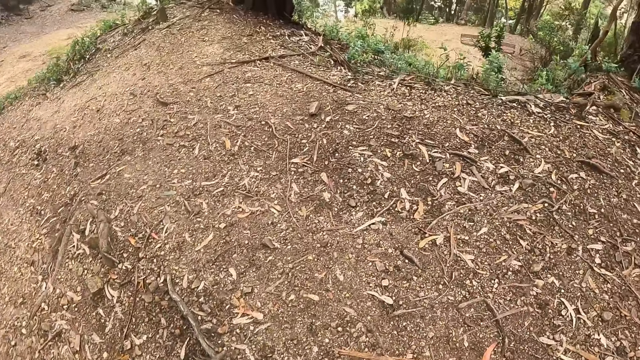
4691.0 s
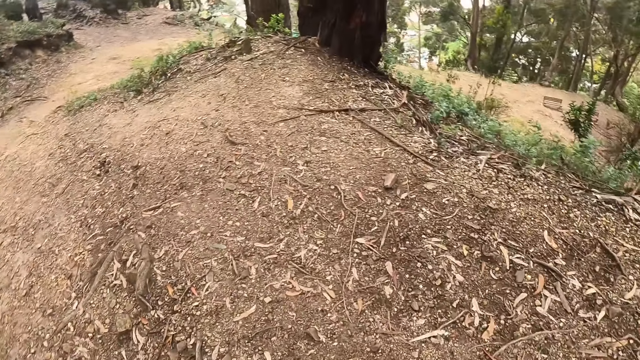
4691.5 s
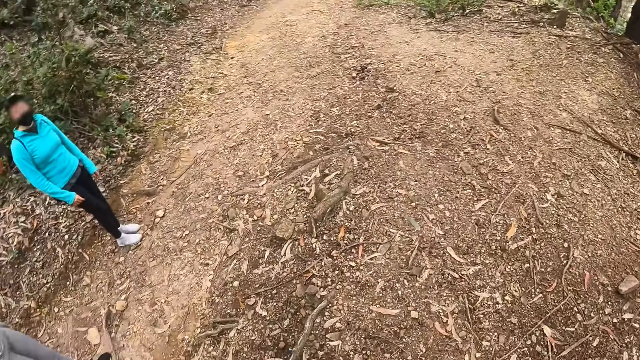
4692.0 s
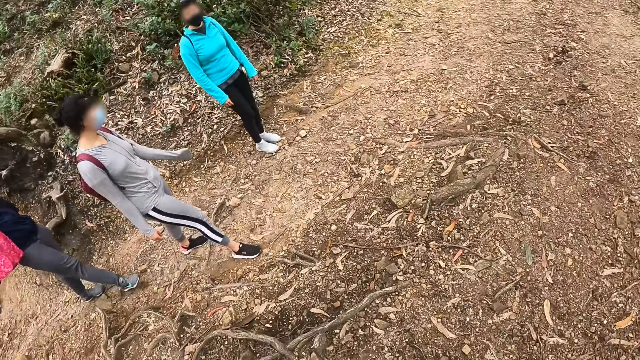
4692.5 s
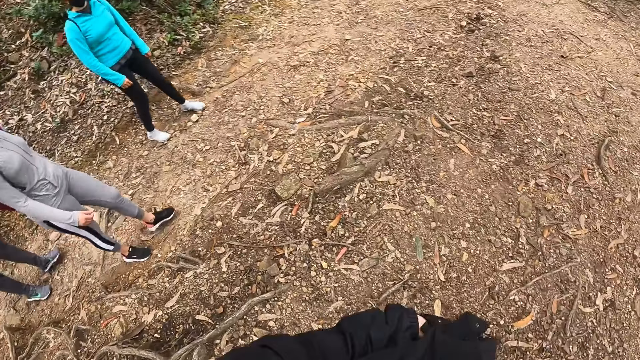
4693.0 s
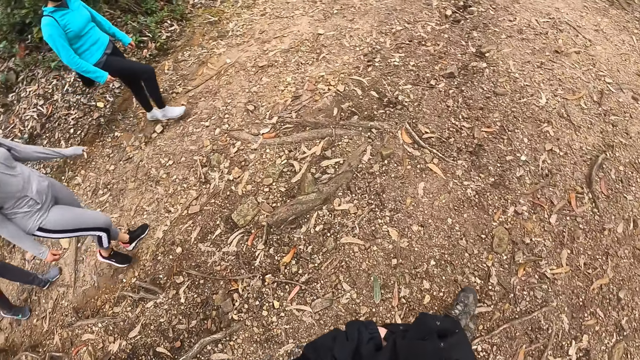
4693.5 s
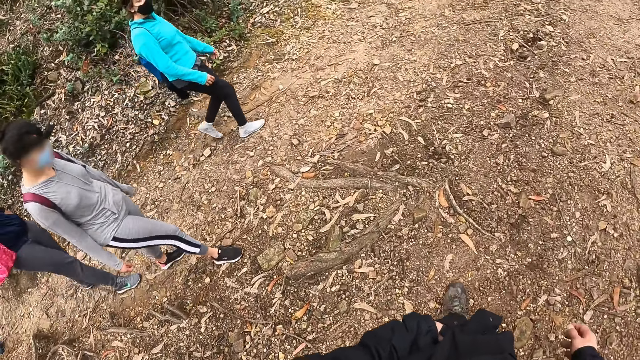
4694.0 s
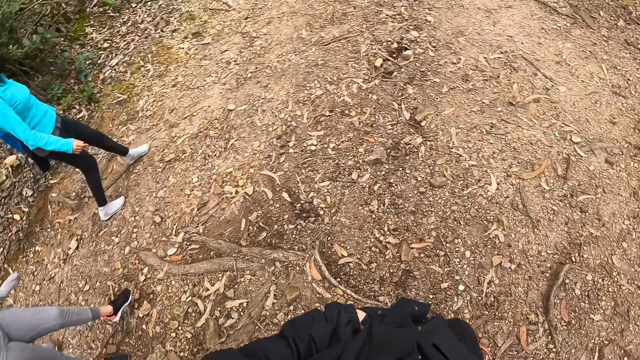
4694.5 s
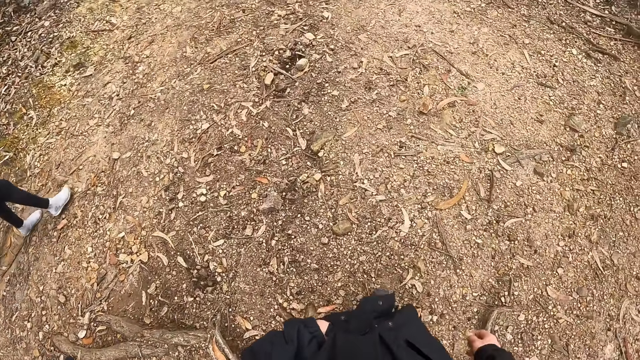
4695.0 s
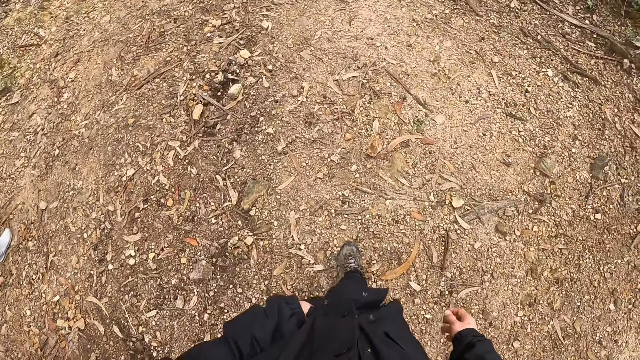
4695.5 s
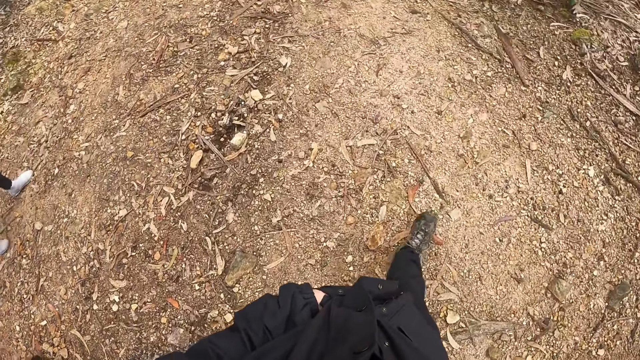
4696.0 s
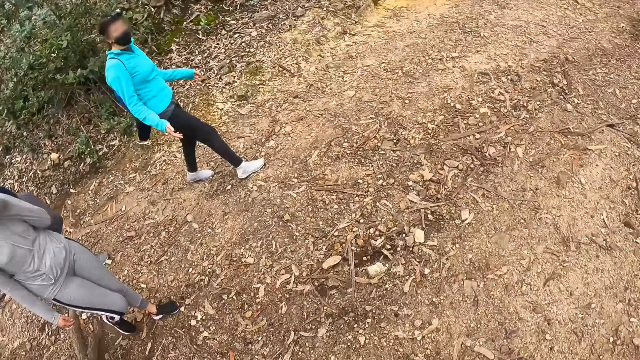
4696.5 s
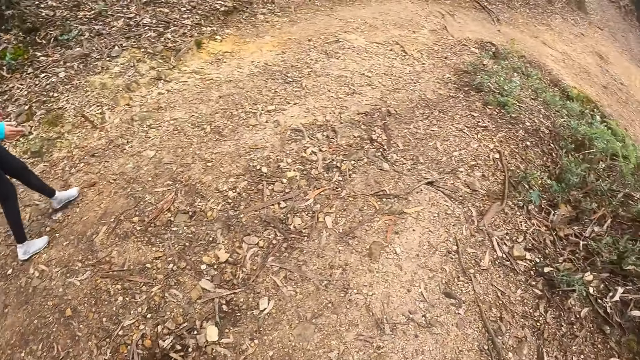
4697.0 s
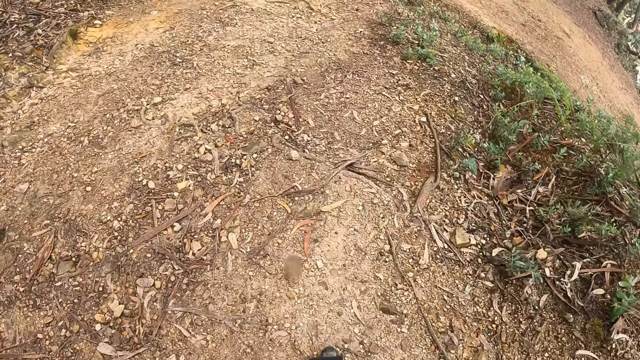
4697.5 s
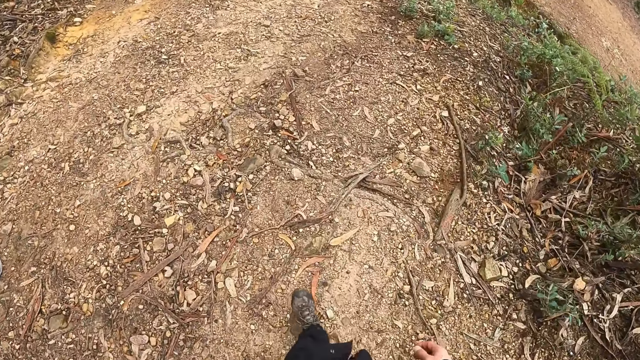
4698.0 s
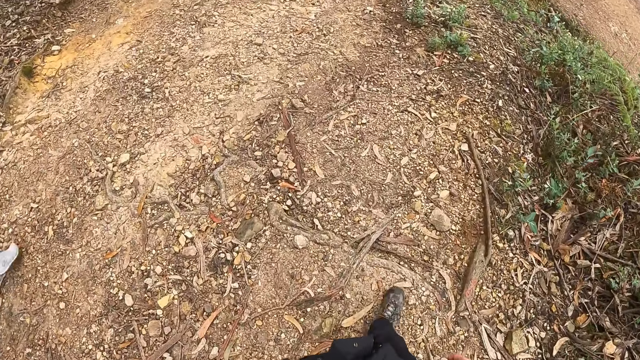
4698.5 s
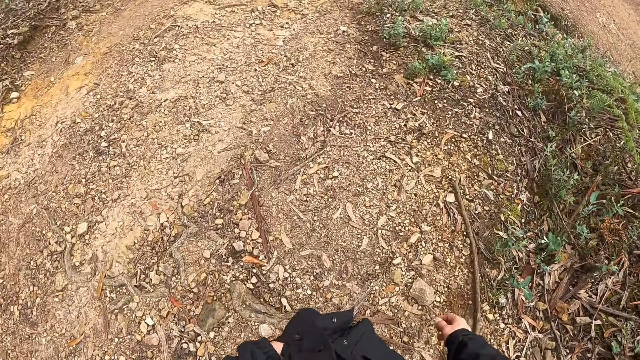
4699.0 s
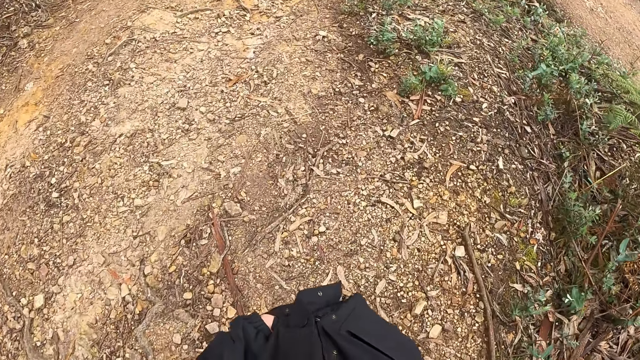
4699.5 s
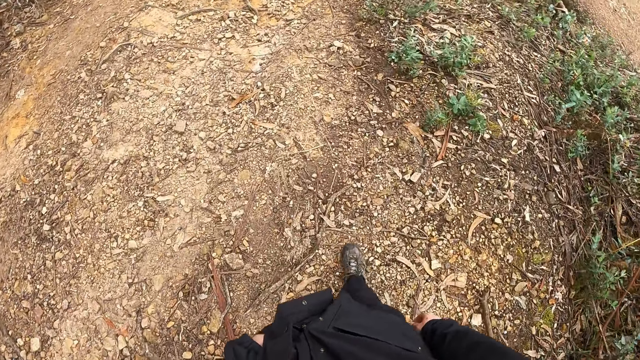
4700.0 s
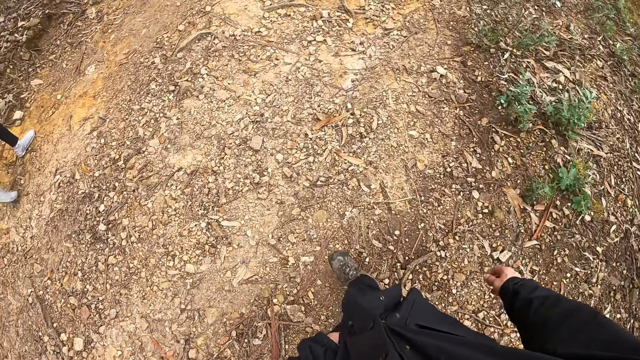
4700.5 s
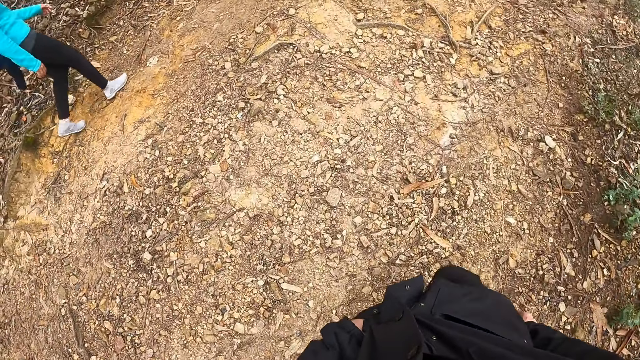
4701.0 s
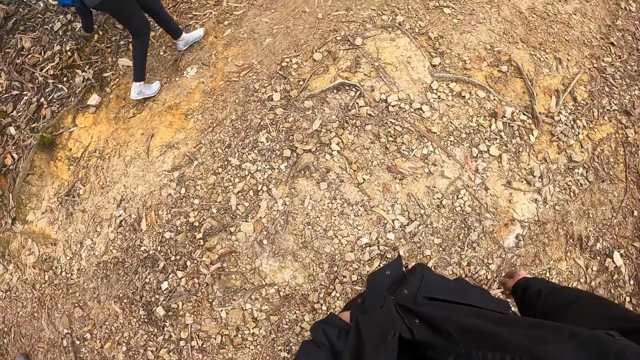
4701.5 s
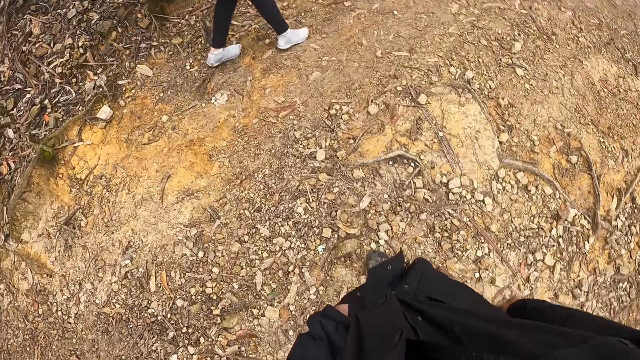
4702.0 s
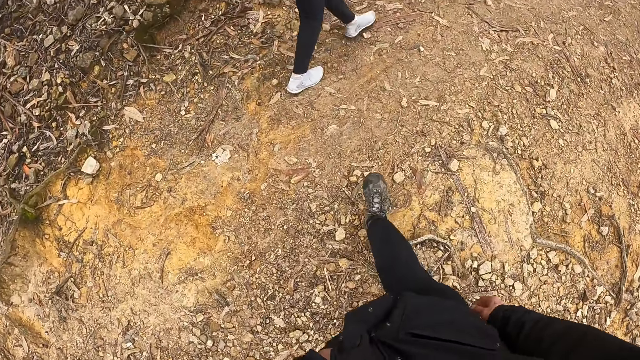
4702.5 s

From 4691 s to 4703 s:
The camera wearer looks around.

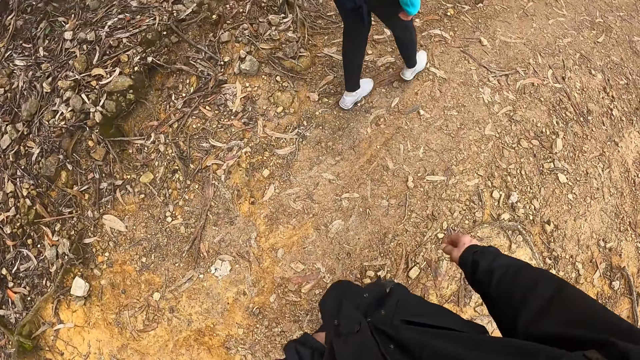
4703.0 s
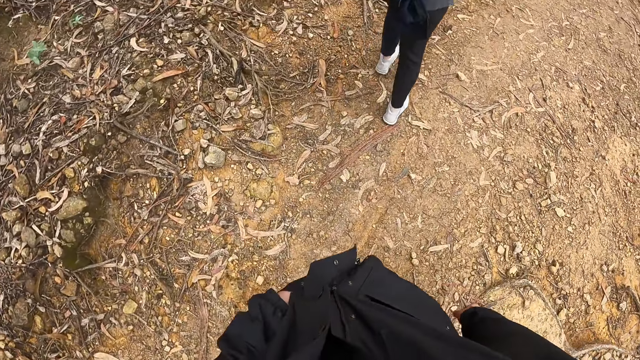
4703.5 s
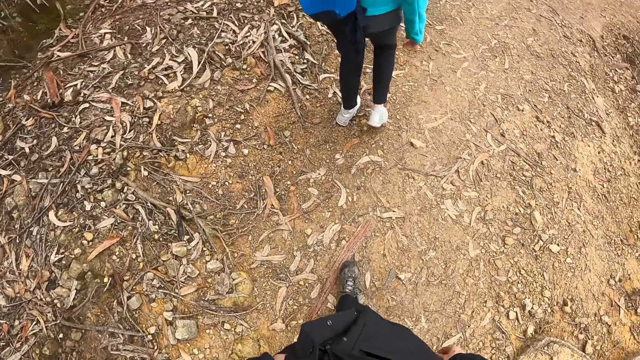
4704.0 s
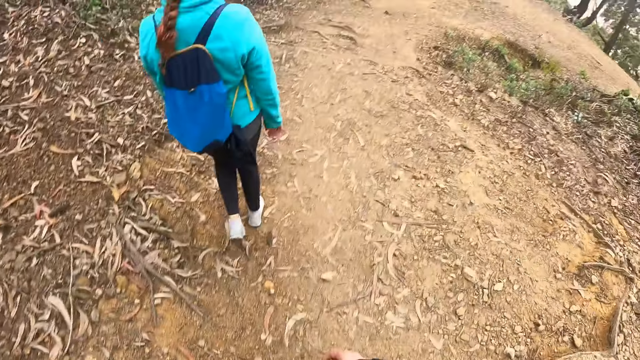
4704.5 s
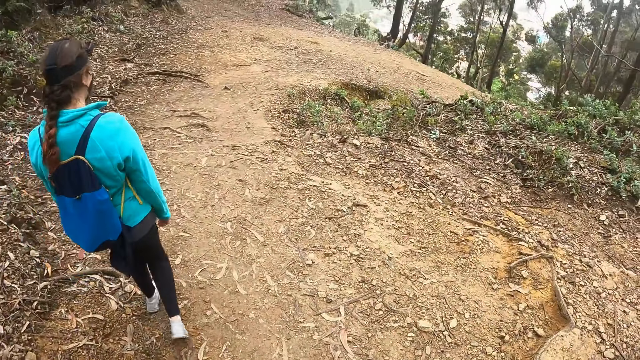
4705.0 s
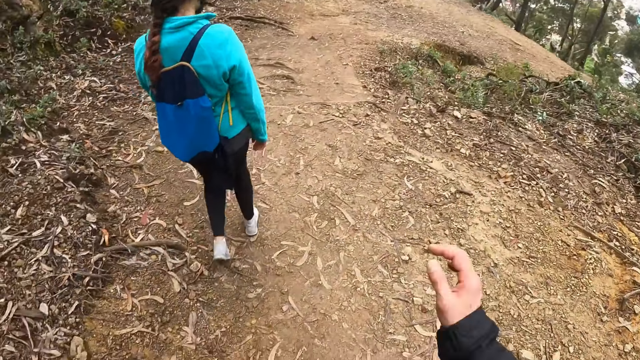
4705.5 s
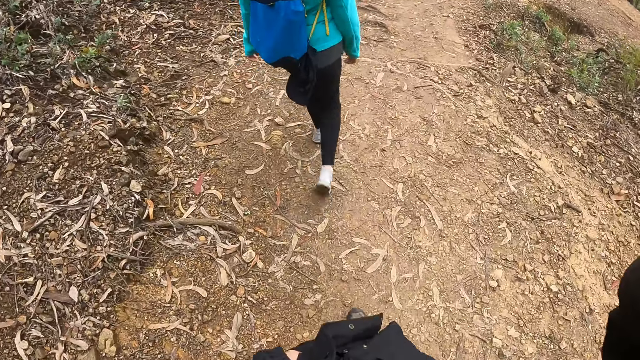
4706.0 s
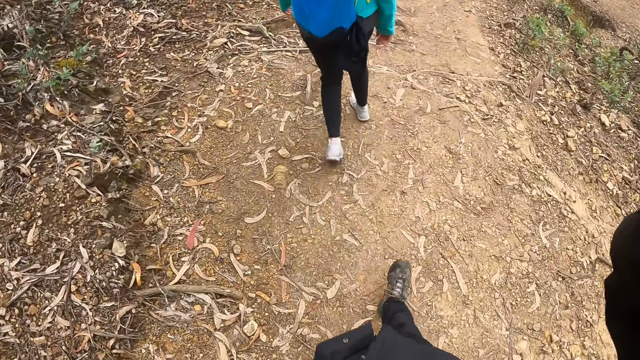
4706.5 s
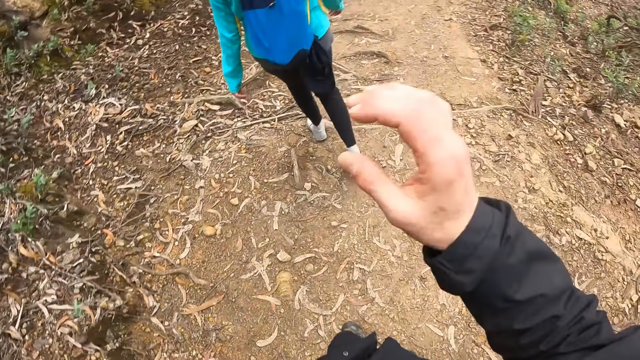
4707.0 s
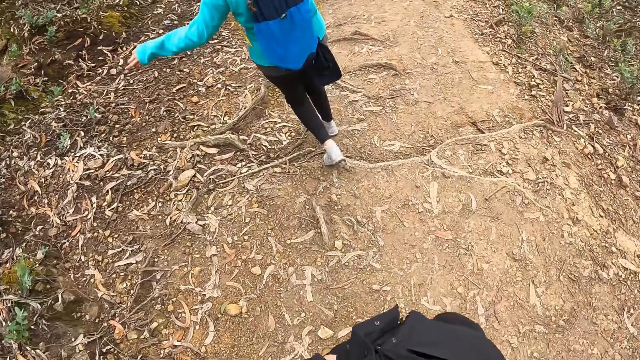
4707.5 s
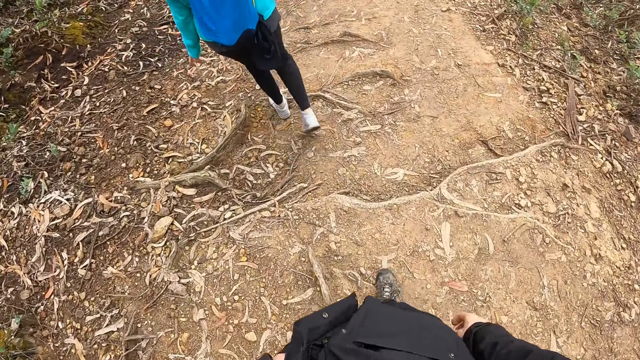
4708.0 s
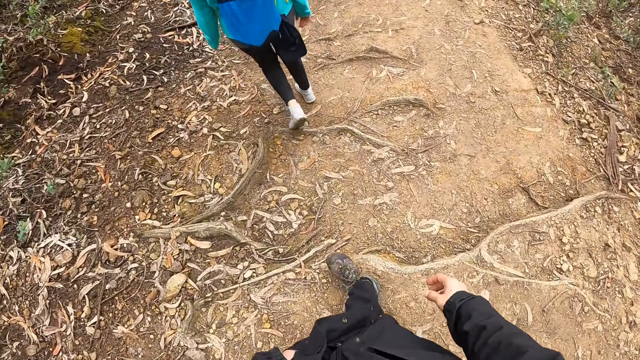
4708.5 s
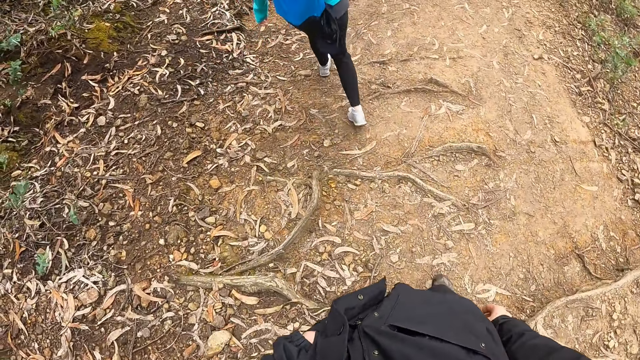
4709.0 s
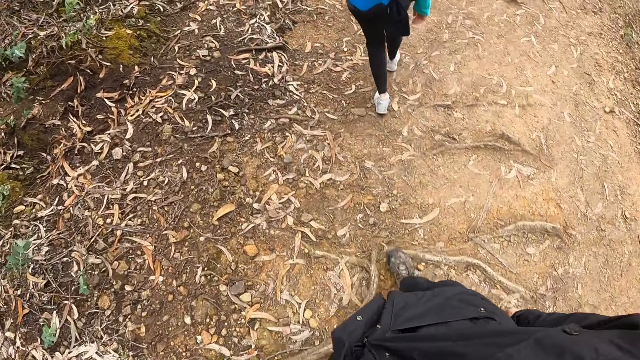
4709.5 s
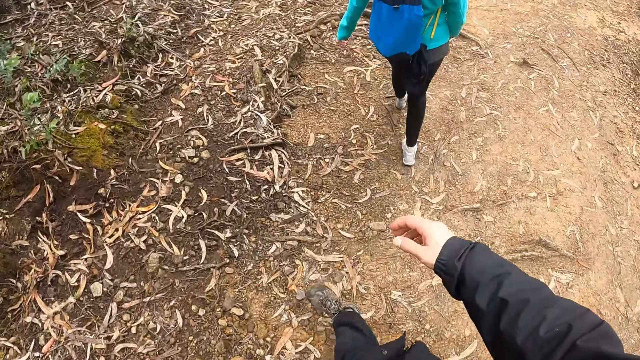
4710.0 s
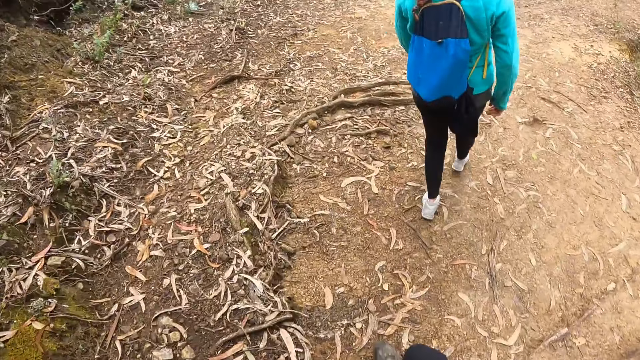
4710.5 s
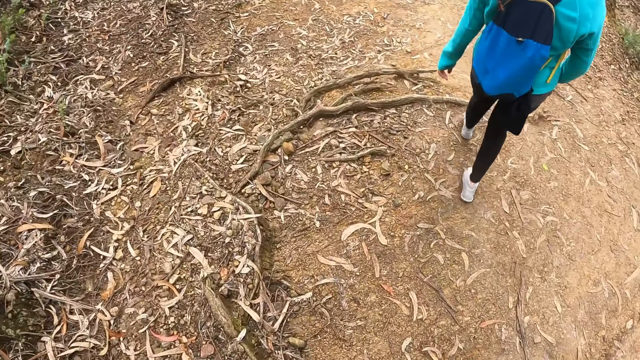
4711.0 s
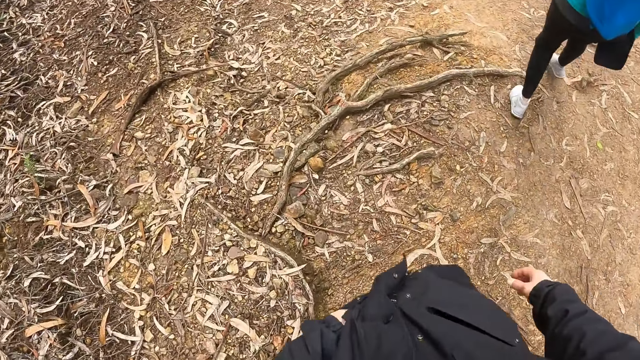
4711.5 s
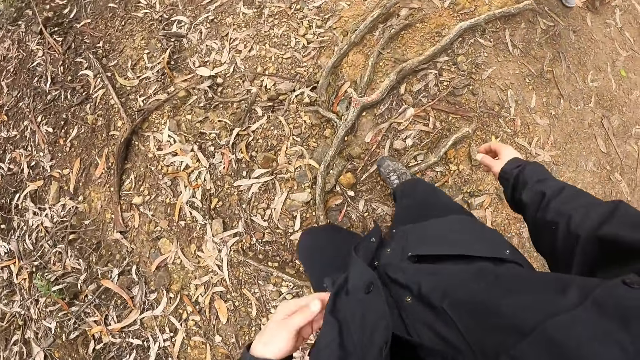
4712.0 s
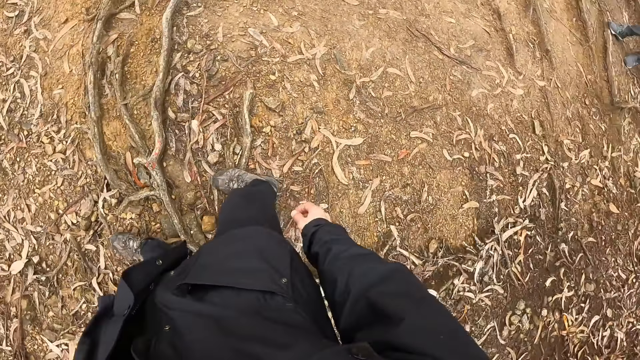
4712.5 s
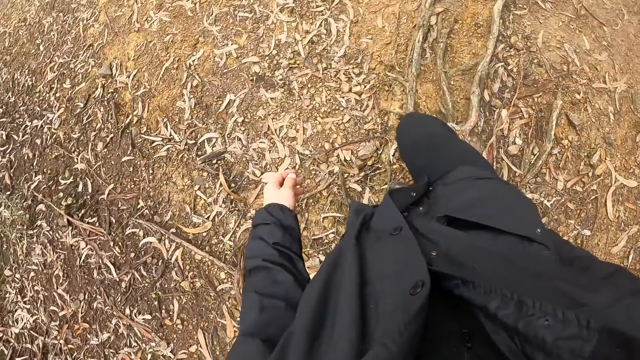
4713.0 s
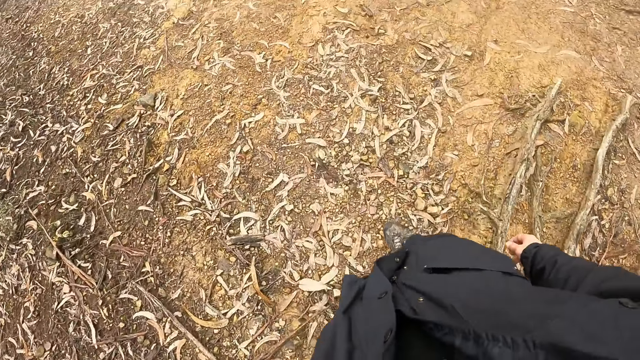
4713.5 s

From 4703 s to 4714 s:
The camera wearer adjusts a camera on her head with her right hand. She raises her hand. She removes her left hand from a pocket in the jacket.
